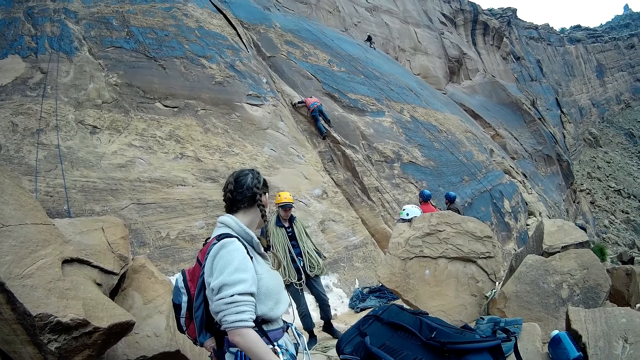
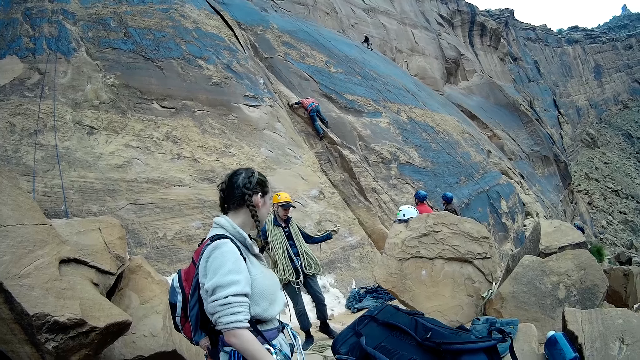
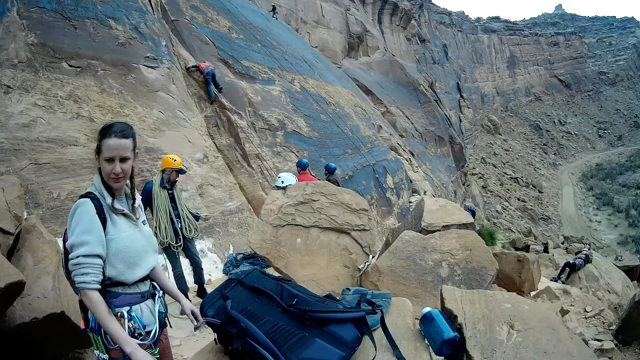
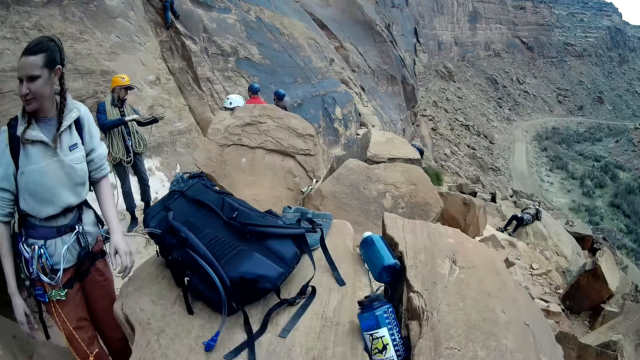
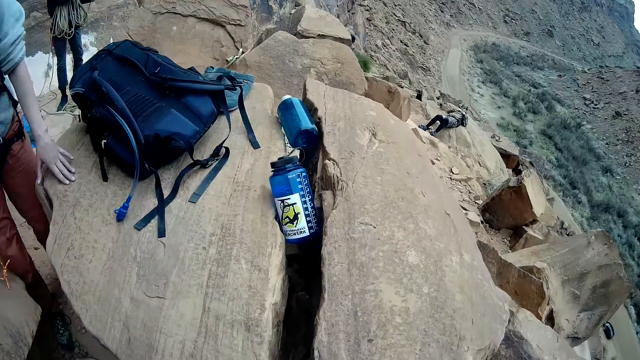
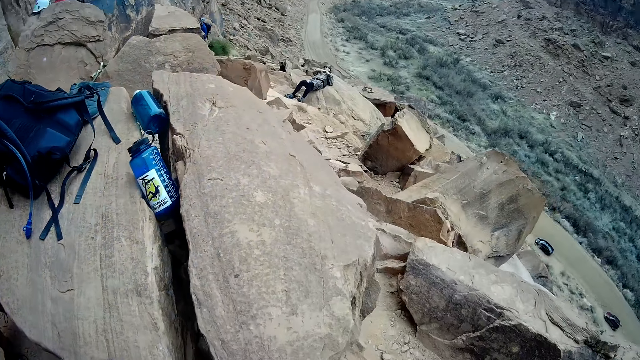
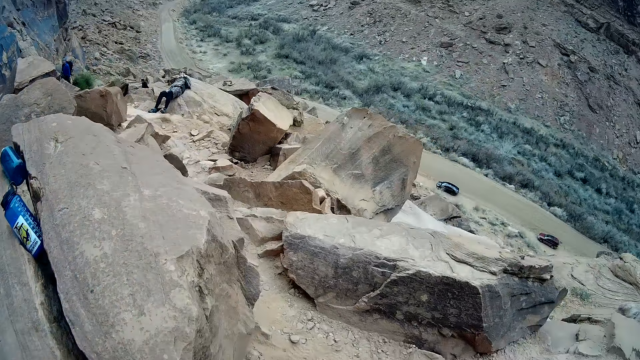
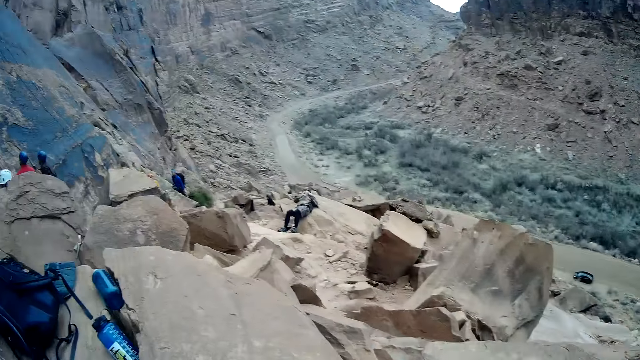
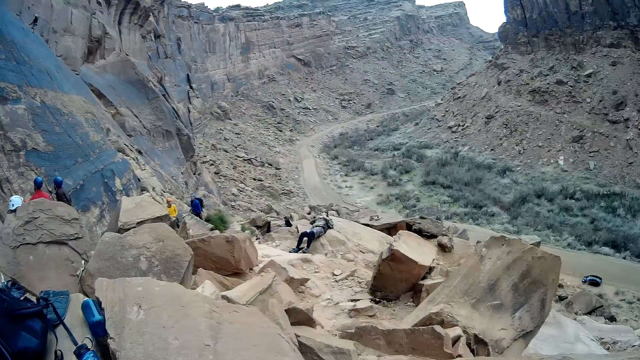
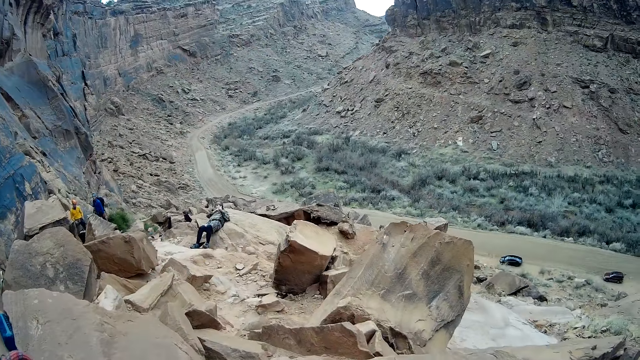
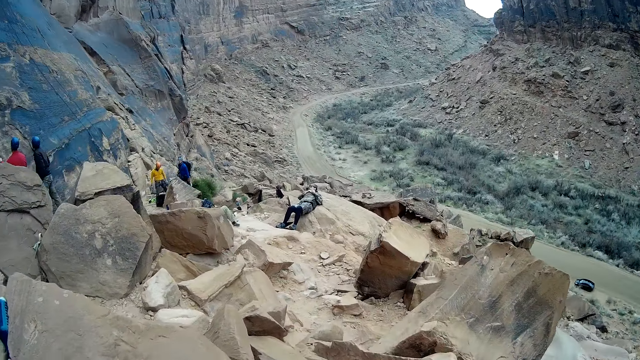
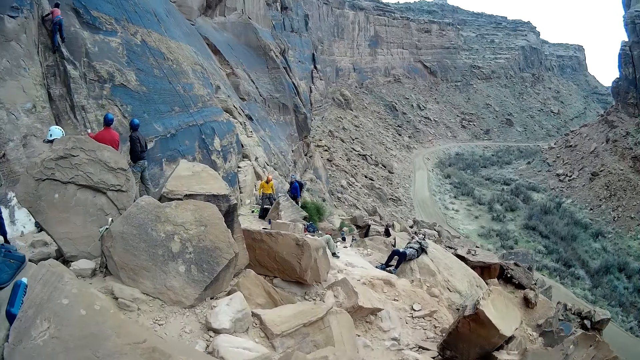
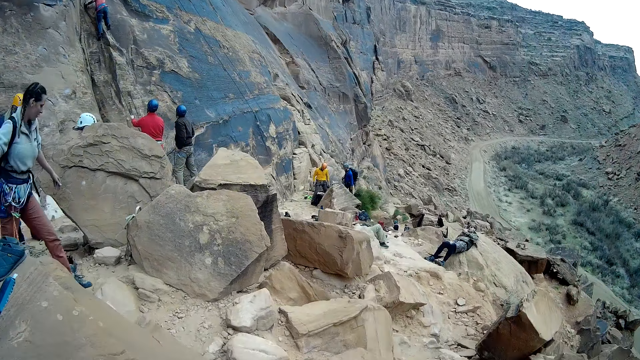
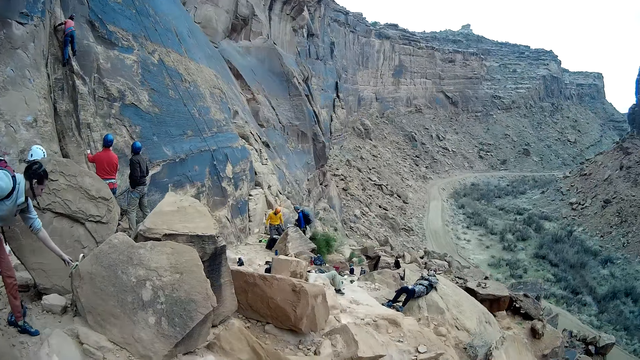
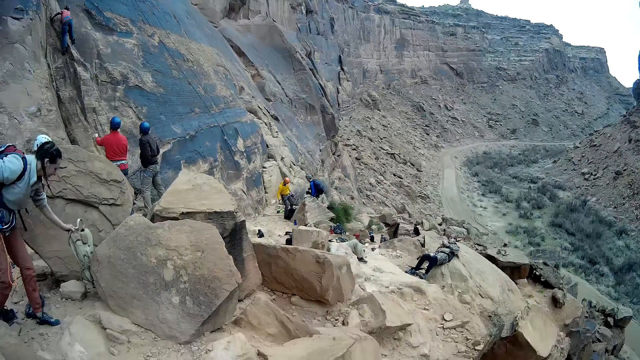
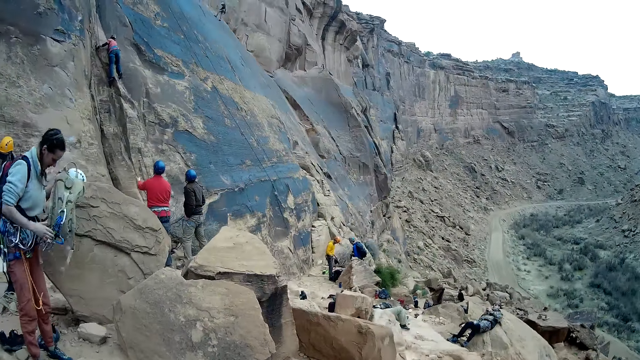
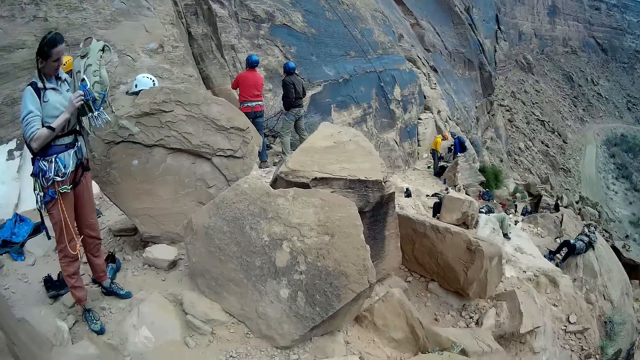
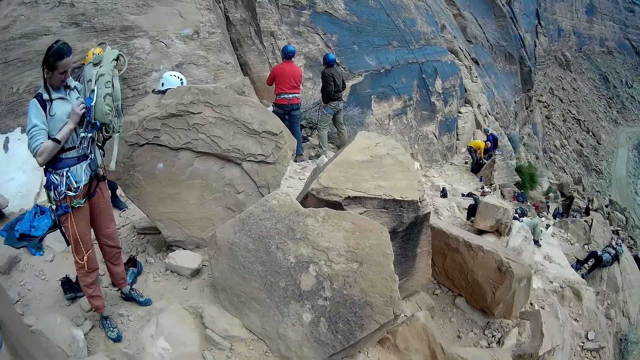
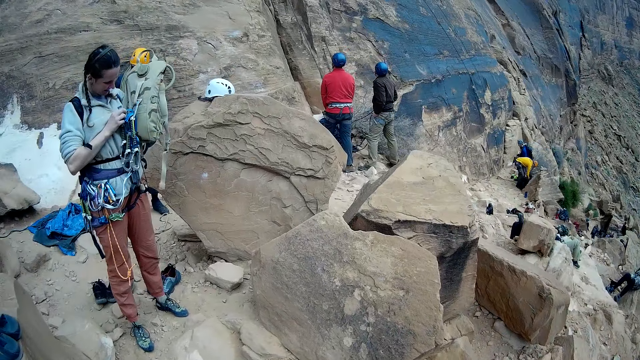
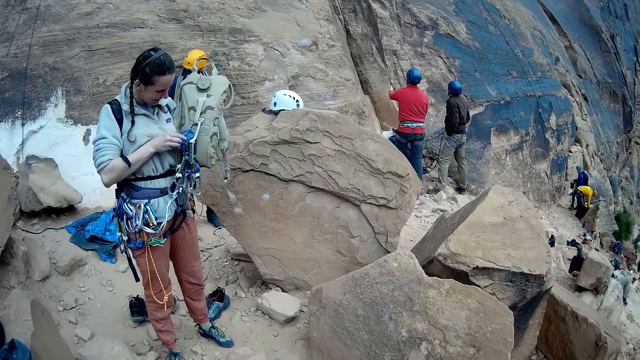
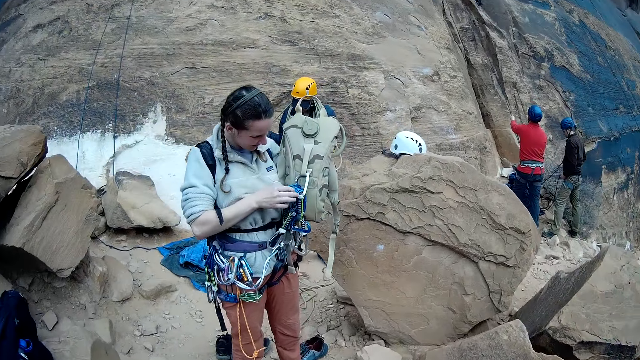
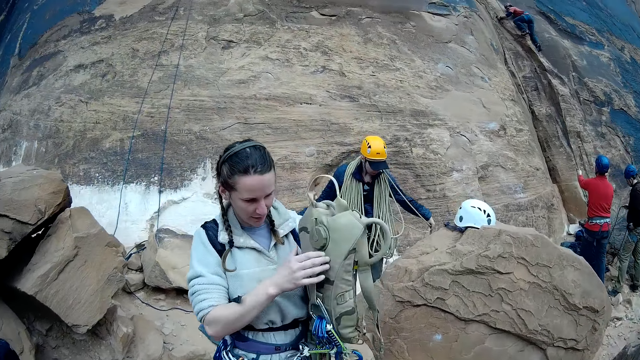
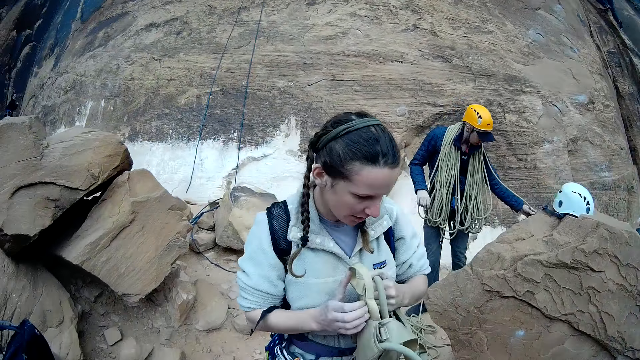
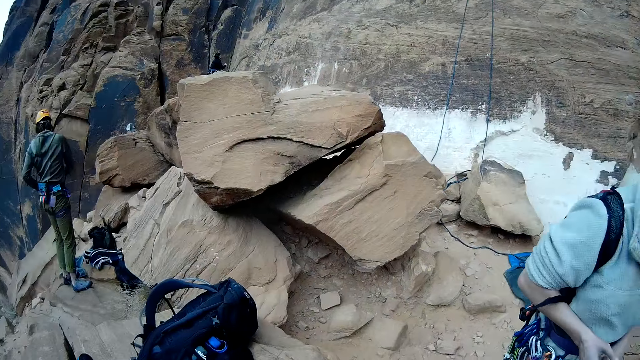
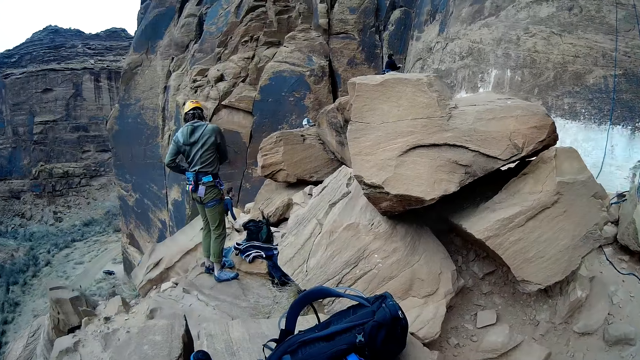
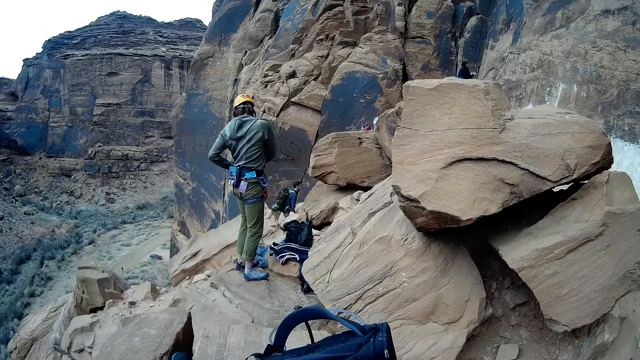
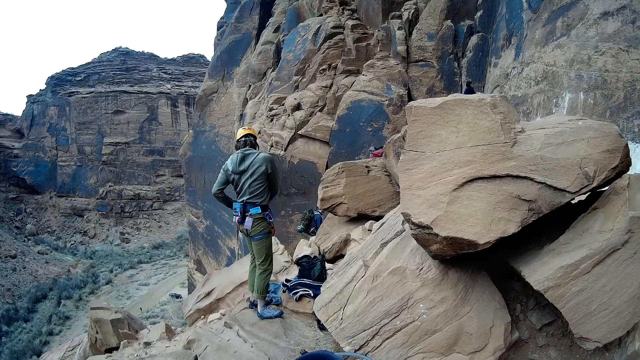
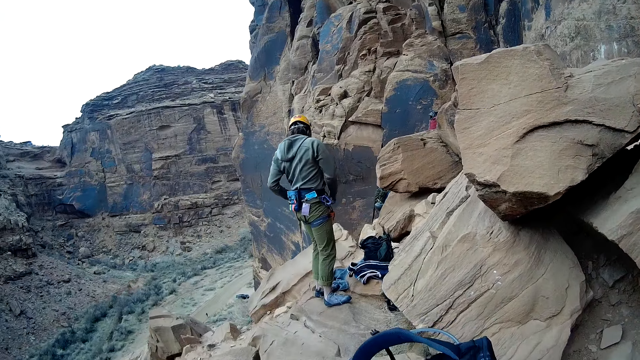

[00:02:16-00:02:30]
A man stands between rocks. A woman turns around. Another woman sleeps on the rock. The first woman looks around and holds the rock. Another man stands close to a third man. The third man stands close to the second man. The third man stands close to the second man again. A fourth man climbs the rocks. A fifth man climbs the rocks. The second man stands close to the third man. A sixth man looks around. A seventh man stands between rocks. The third man stands close to the second man. The second man stands close to the third man. The camera wearer walks around. The fifth man climbs the rocks. The sixth man stretches ropes. The first woman bends downwards. The first man walks around. The seventh man looks around. The first woman picks up a safety harness or bag from the ground with her right hand. The sixth man stretches ropes. The fourth man climbs the rocks. The first woman holds the bag. The second man moves his hand. The seventh man bends downwards. The first woman touches the safety harness with her left hand. The third man looks on the ground. The fifth man climbs the rocks. The first woman moves around and transfers the safety harness from her right hand to her left hand. A third woman climbs the rocks. Another man walks around. Another man adjusts his safety harness with both hands. Another man walks around.

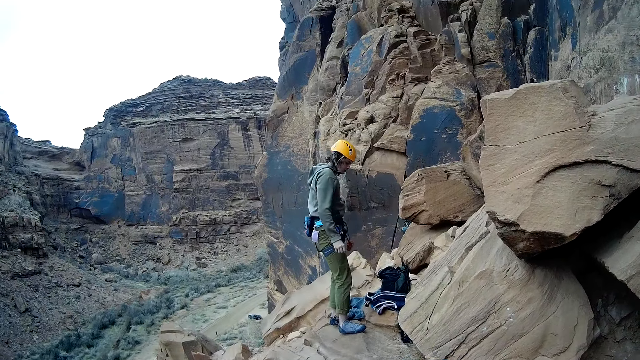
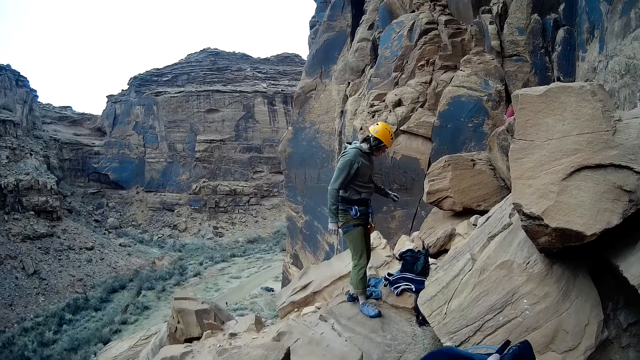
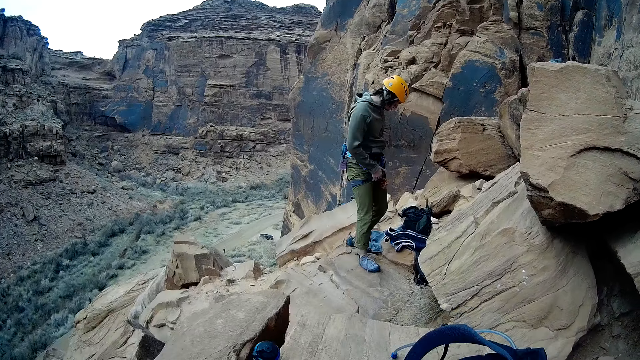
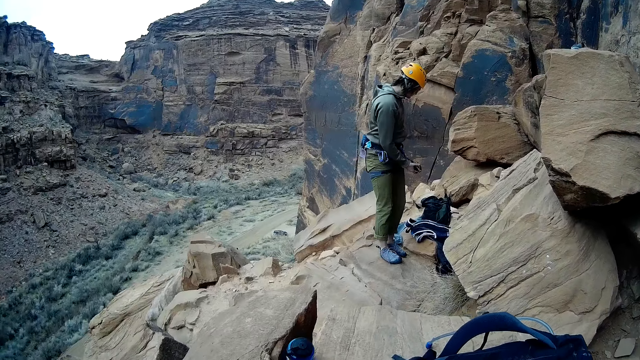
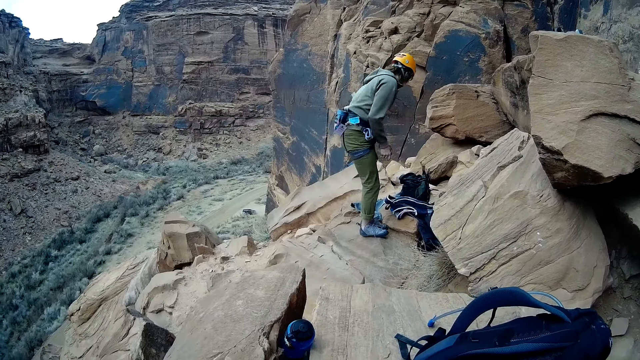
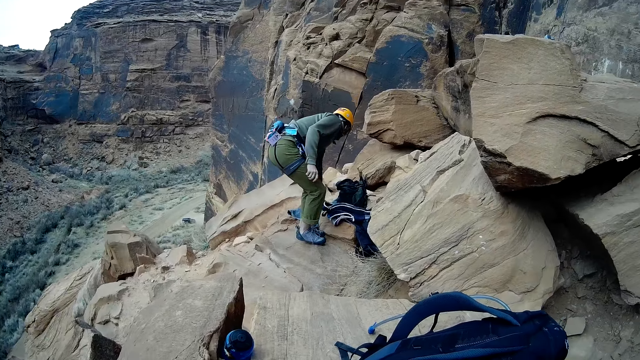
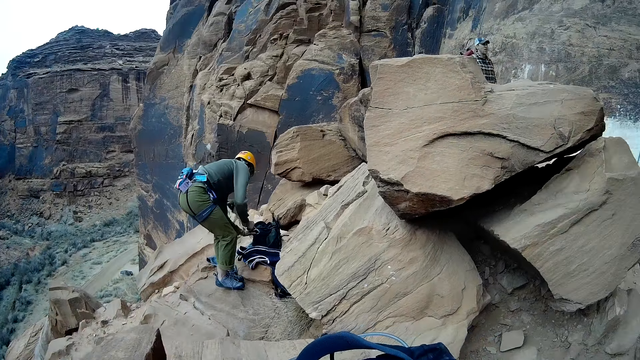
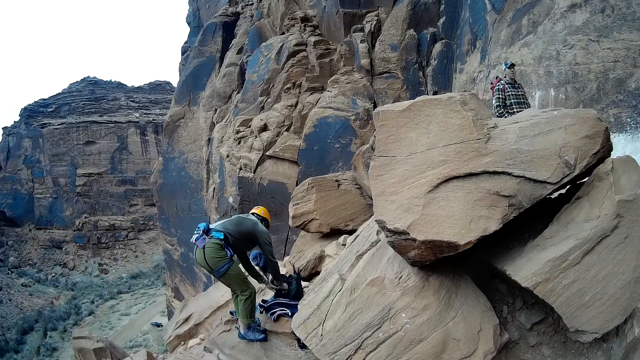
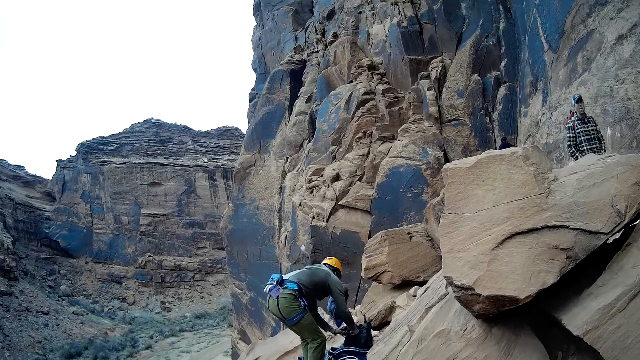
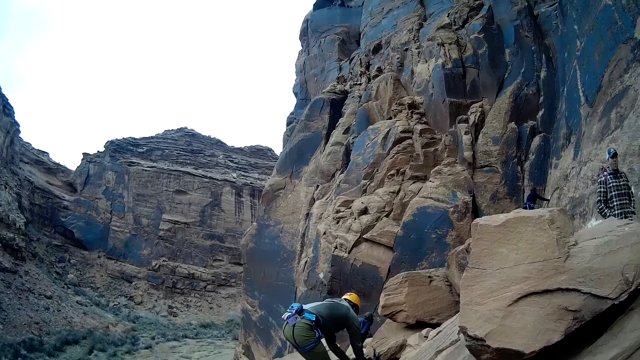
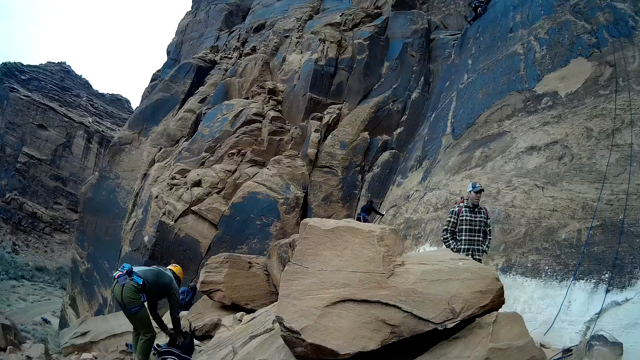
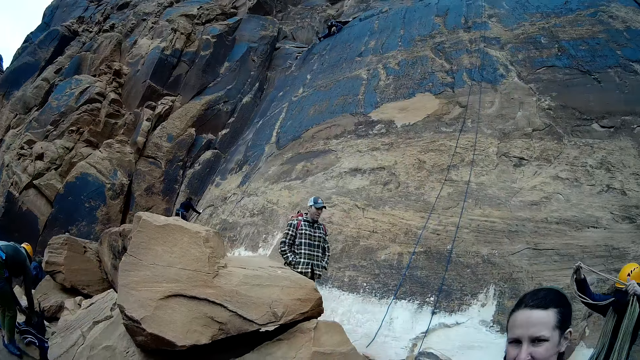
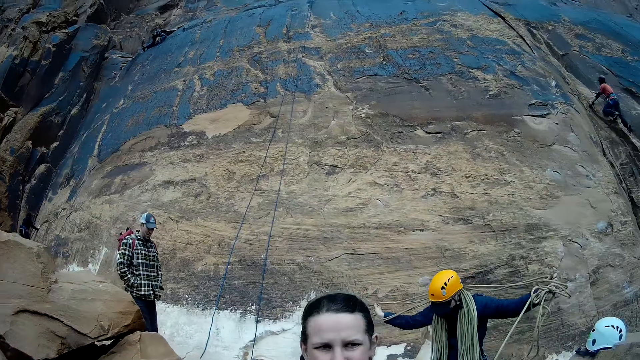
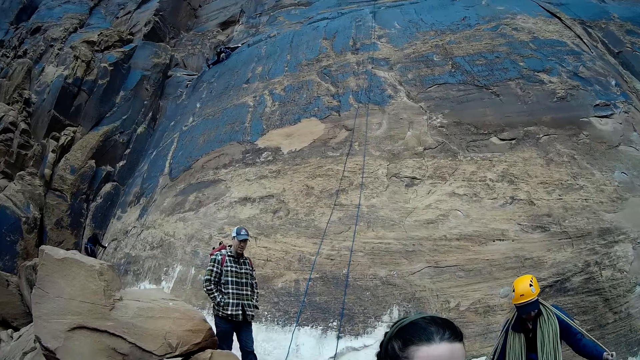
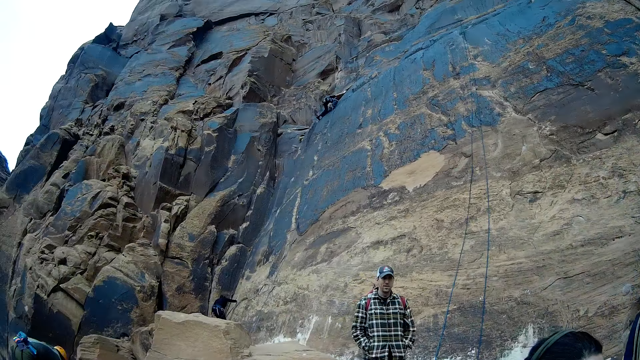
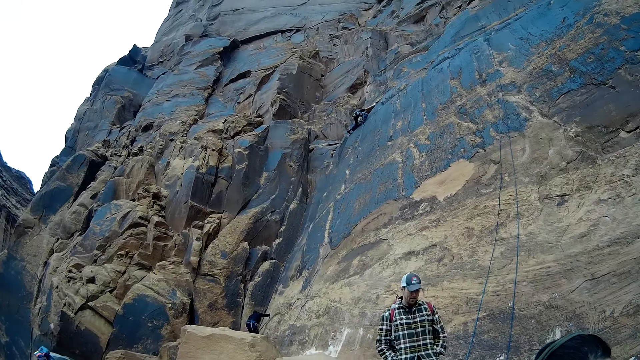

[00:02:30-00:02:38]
The camera wearer holds a bag on a rock. A woman turns around. The camera wearer looks around and holds the bag on the rock. The woman fixes her safety belts. A man walks around. The woman moves around. The camera wearer looks around. The woman bends downwards and holds her bag. Another man walks around. Another man climbs the rocks with a rope. Another man stretches ropes. Another woman walks around. The fourth man puts ropes on his shoulders. Another man climbs the rocks. The first woman bends downwards.
